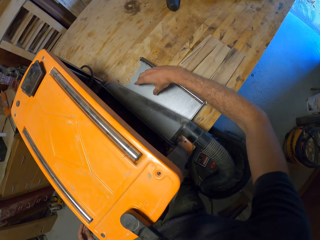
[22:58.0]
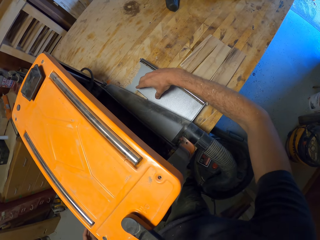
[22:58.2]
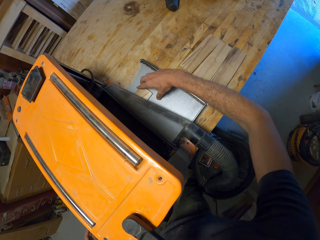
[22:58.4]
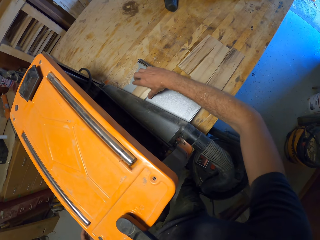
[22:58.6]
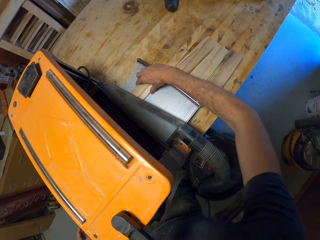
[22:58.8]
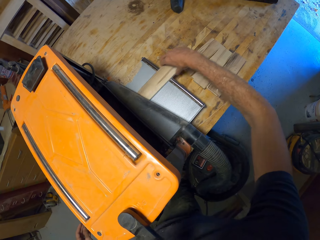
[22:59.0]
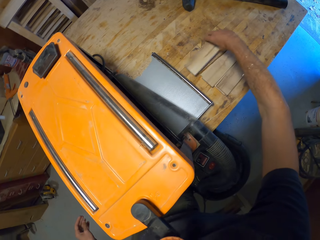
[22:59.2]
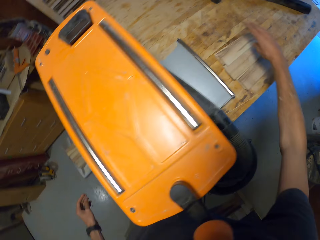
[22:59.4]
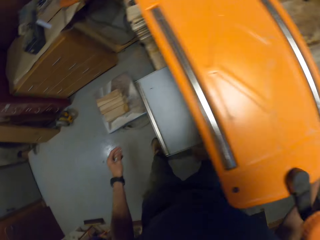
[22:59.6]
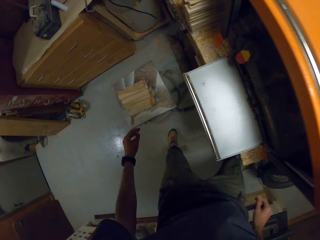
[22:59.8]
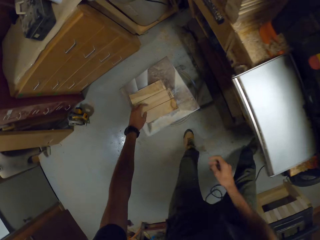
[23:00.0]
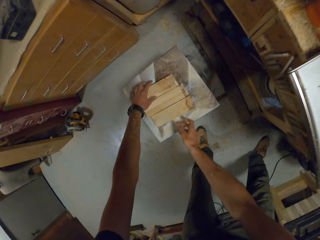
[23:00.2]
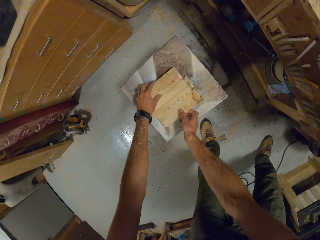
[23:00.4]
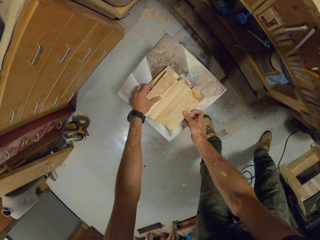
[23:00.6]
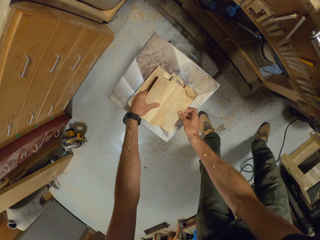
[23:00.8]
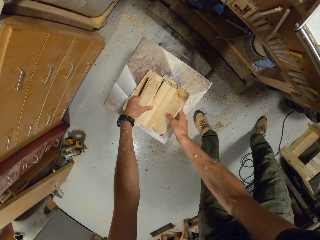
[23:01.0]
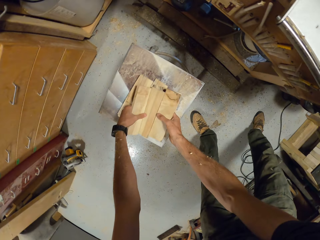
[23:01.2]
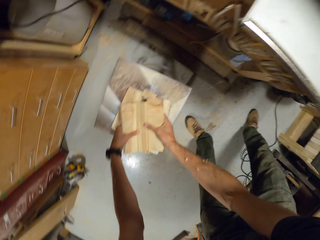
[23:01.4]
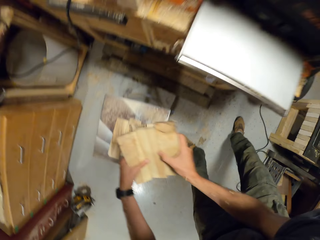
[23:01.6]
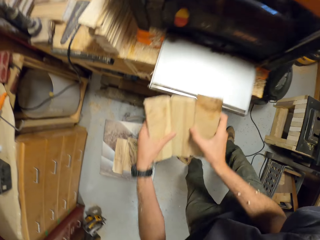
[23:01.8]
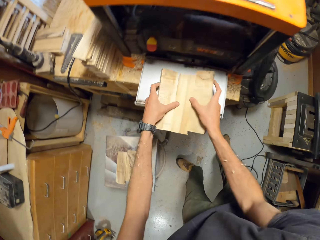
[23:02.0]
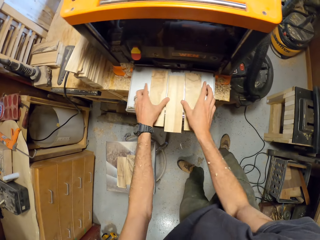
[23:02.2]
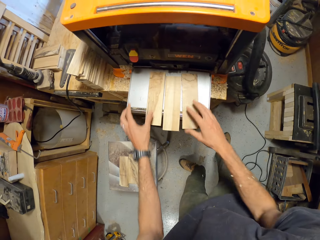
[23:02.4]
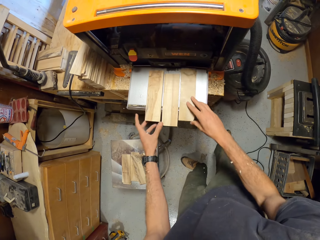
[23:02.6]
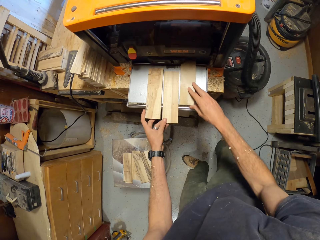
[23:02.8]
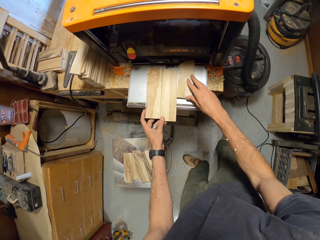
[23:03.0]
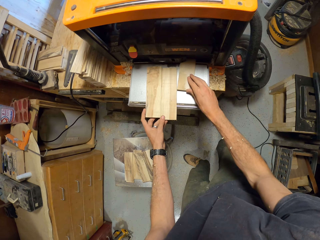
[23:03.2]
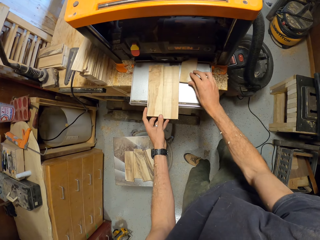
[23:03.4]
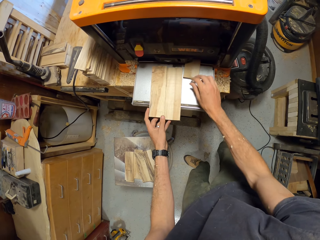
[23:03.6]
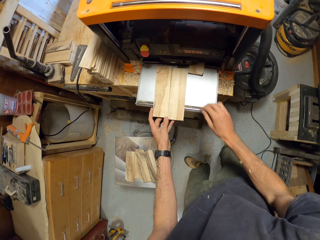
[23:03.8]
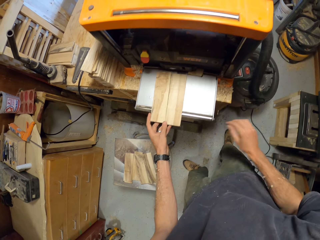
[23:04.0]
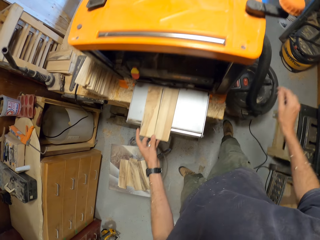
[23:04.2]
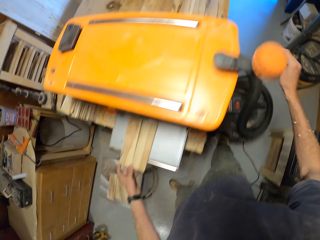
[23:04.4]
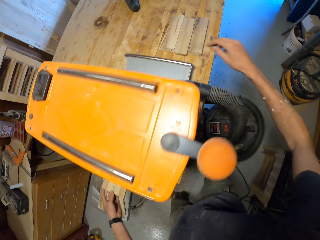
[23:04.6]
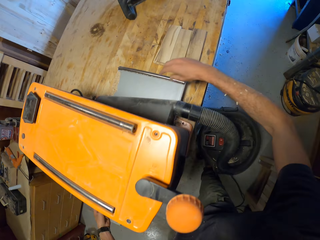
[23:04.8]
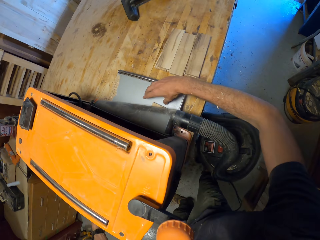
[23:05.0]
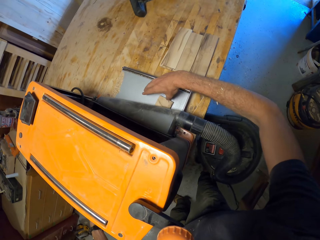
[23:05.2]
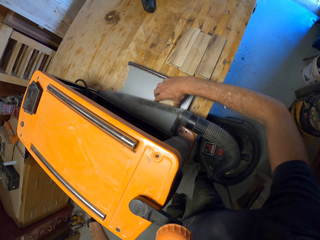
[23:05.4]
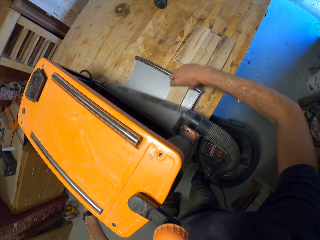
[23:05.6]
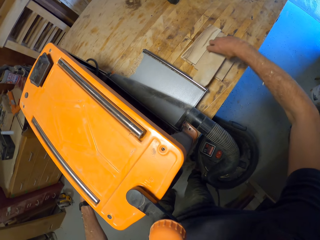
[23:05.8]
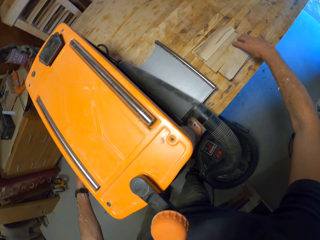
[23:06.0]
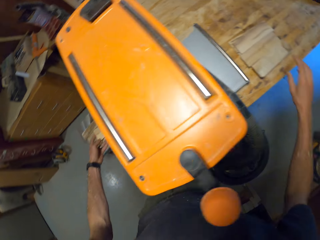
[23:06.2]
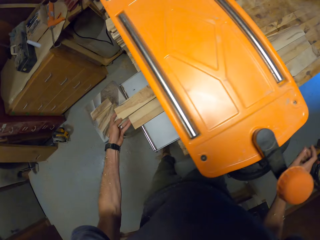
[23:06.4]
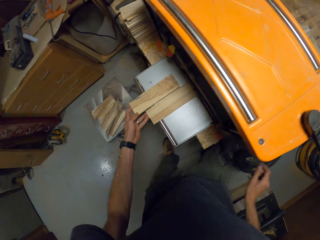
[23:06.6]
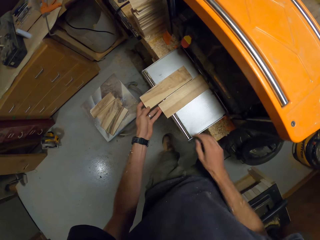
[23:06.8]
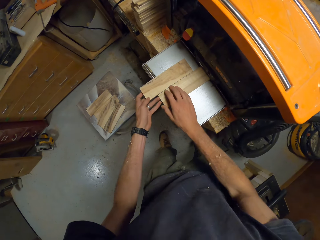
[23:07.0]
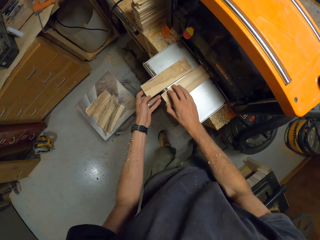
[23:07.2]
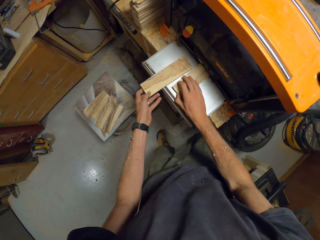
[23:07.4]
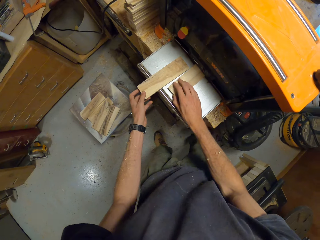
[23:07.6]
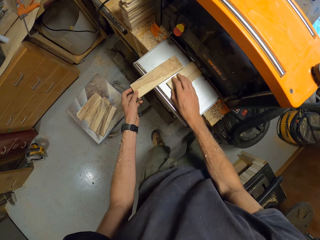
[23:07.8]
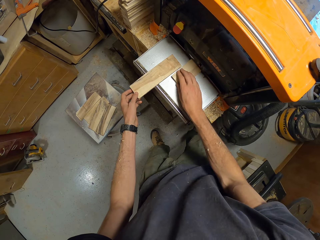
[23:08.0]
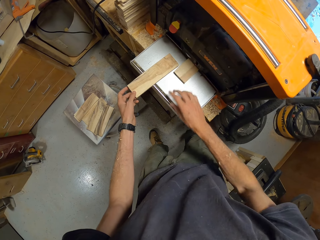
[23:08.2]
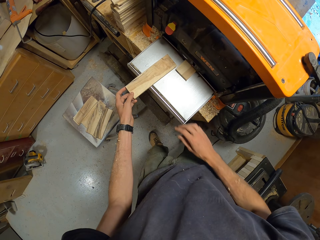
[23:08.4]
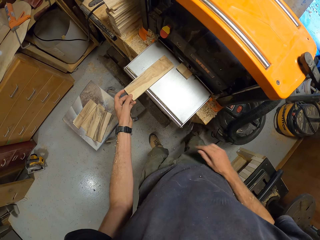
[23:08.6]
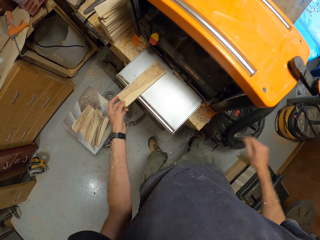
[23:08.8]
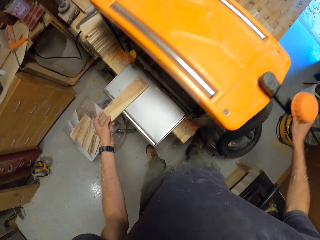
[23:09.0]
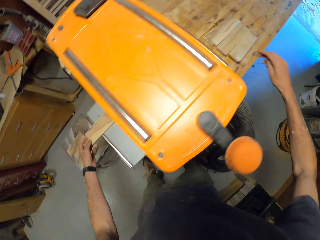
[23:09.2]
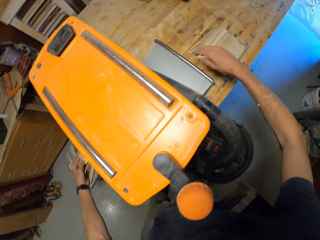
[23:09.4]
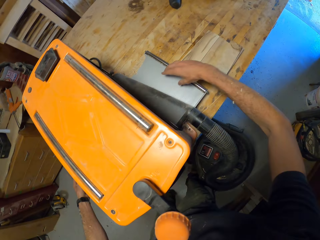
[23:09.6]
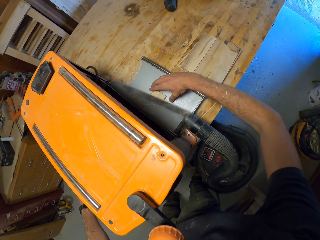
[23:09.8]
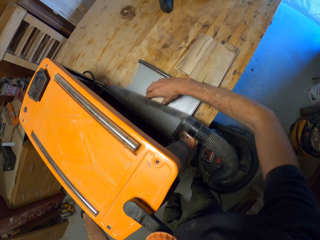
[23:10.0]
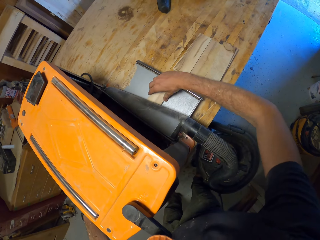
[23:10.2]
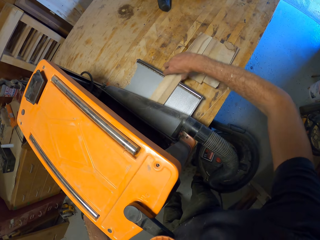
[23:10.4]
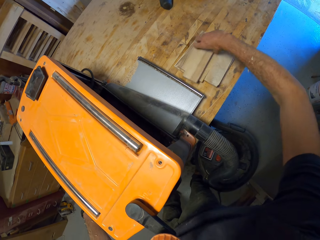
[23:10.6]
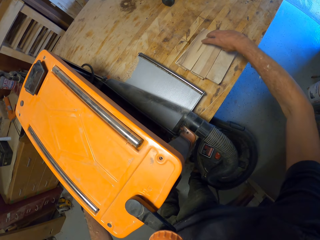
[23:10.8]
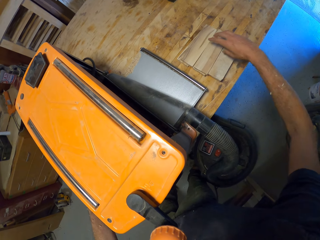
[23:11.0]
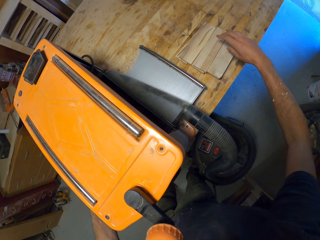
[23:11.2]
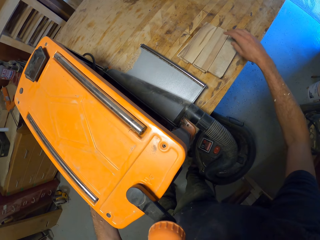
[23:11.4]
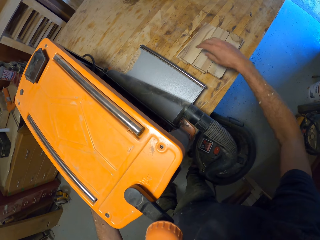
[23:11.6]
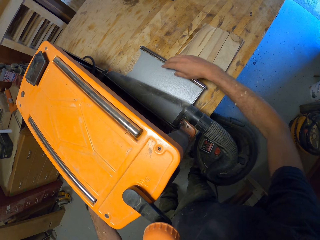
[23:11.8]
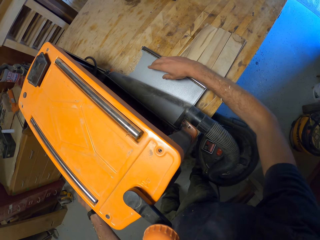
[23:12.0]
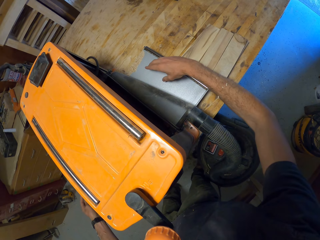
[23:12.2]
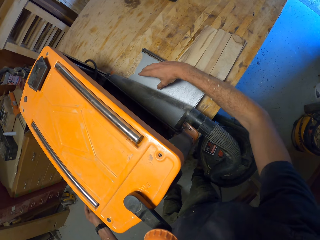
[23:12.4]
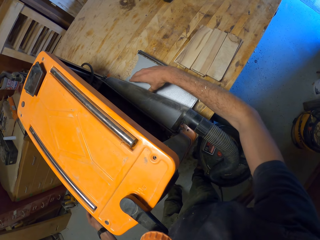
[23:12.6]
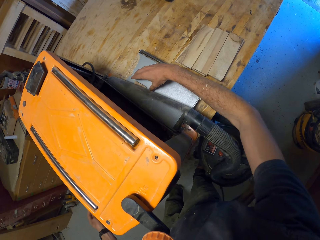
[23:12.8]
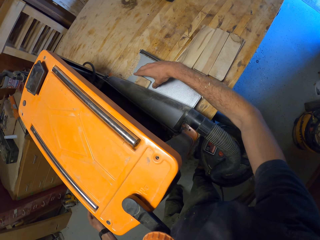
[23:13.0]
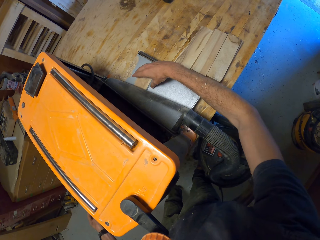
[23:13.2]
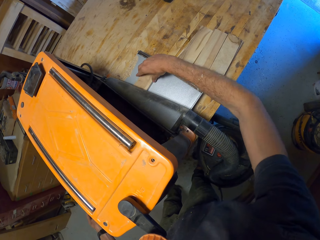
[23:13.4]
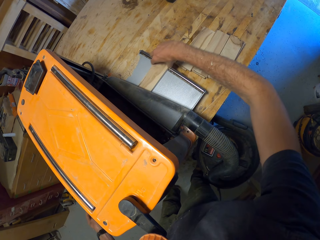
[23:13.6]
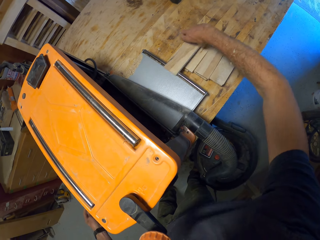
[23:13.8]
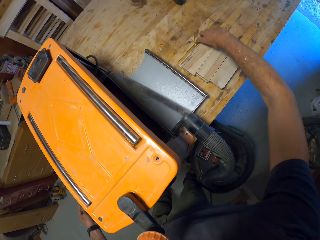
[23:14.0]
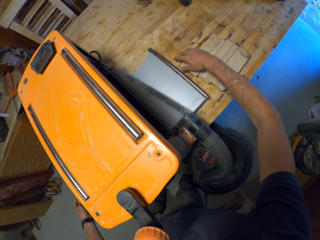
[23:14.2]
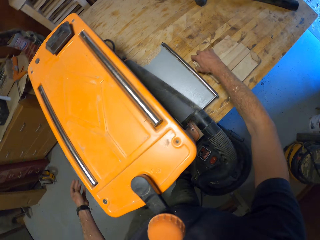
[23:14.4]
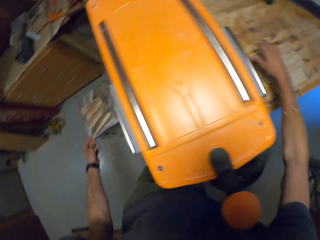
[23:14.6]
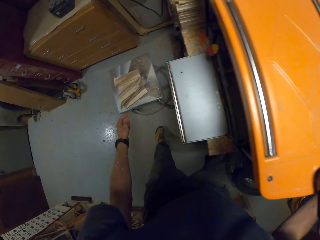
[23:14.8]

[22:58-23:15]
The camera wearer removes the plank from the electric planer's feed-out bed to the table with his right hand. He lays the wood aside. He picks some planks from the stool with his hands. He places the planks in the electric planer's feed bed on the work table. He pushes one of the planks into the electric planer's feed bed. He removes the plank from the electric planer's feed-out bed to the table with his right hand. He places the wood aside. He pushes one of the planks into the electric planer's feed bed. He removes the plank from the electric planer's feed-out bed to the table with his right hand. He puts the wood on the worktable. He removes the plank from the electric planer's feed-out bed to the table with his right hand. He places the wood aside.

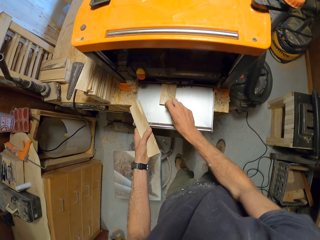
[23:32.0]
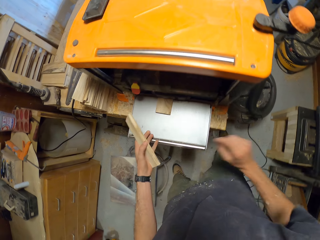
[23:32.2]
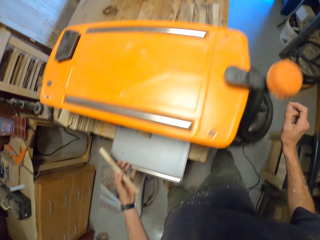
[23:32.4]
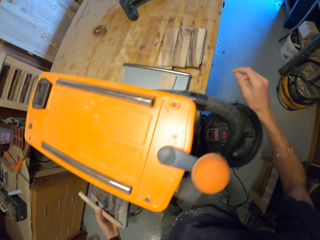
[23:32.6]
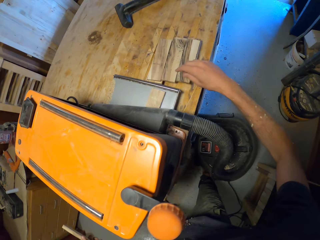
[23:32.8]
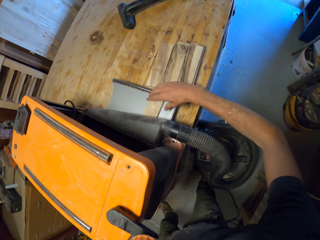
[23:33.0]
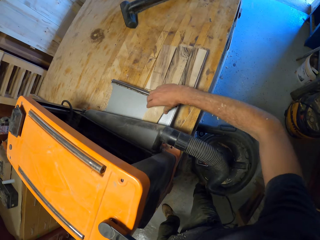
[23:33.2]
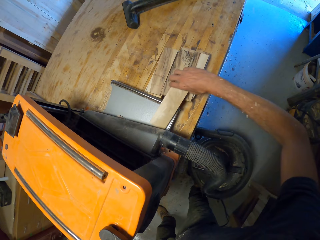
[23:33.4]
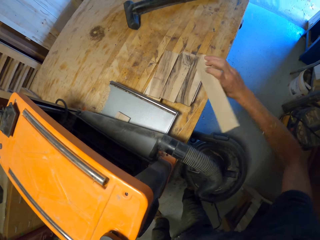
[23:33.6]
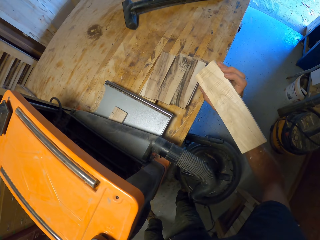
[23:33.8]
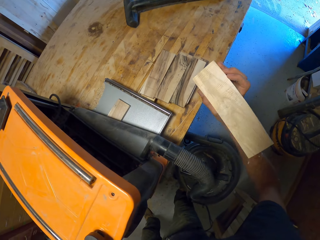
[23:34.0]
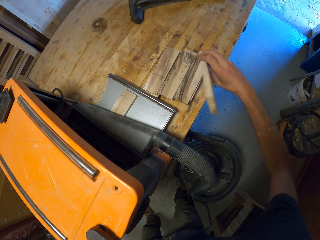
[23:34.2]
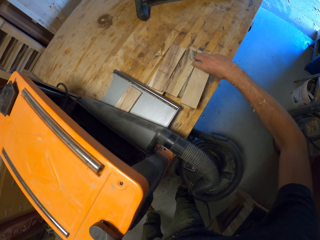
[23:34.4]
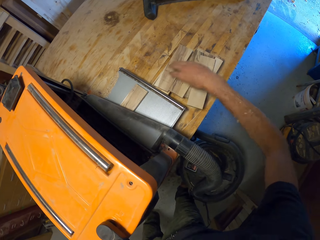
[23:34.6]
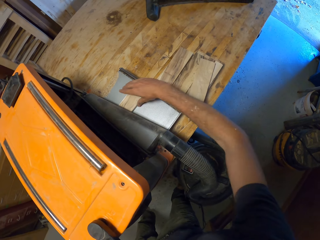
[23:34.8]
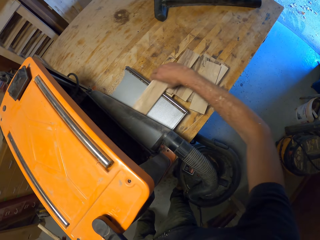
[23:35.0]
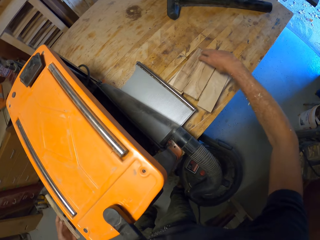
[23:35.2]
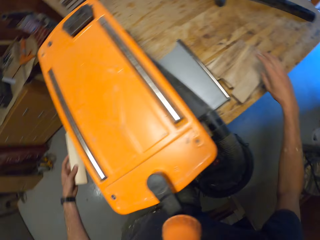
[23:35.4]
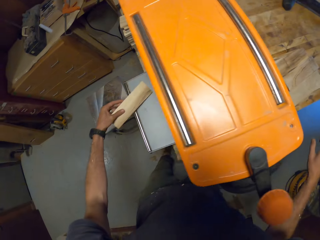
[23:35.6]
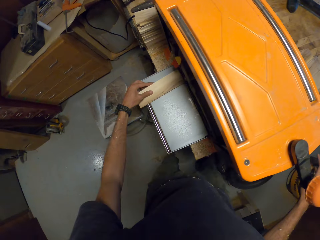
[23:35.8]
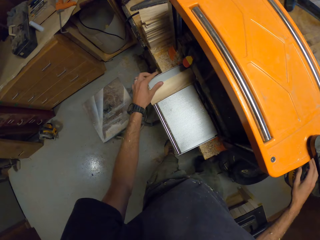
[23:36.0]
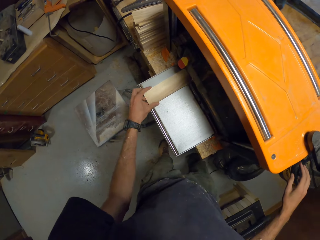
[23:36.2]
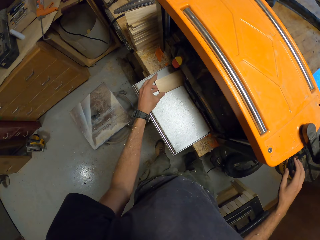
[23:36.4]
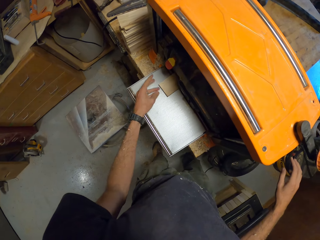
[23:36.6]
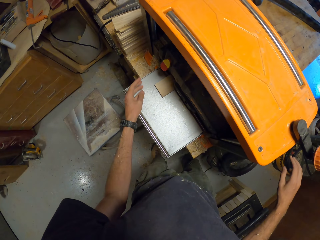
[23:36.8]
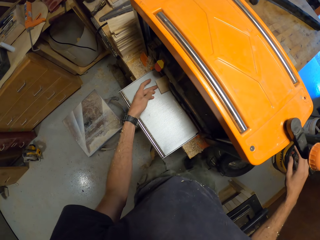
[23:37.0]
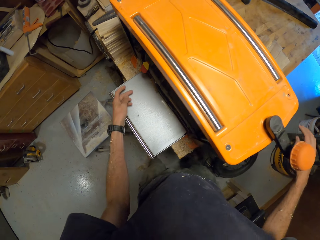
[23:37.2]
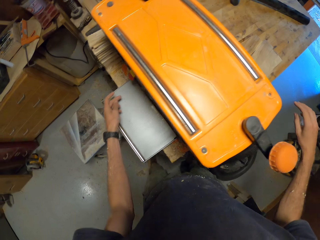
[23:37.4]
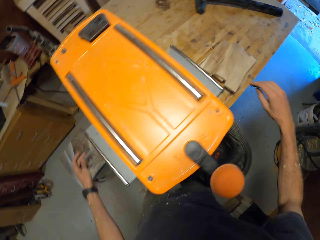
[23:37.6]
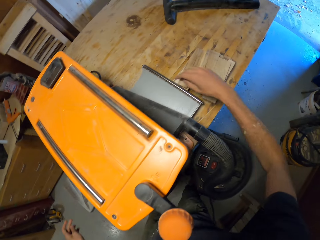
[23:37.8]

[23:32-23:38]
The camera wearer removes the plank from the electric planer's feed-out bed to the table with his right hand. He looks at the wood and positions the wood aside. He removes the plank from the electric planer's feed-out bed to the table with his right hand. He places the wood aside. He pushes one of the planks into the electric planer's feed bed.
